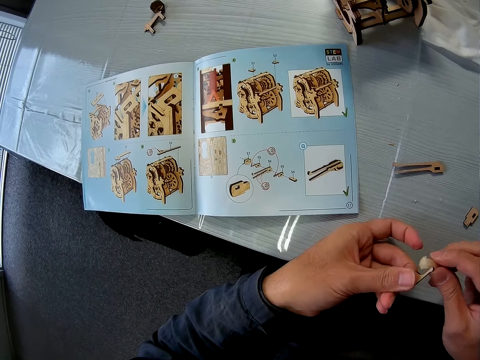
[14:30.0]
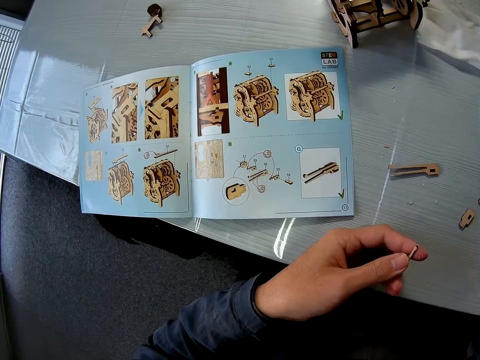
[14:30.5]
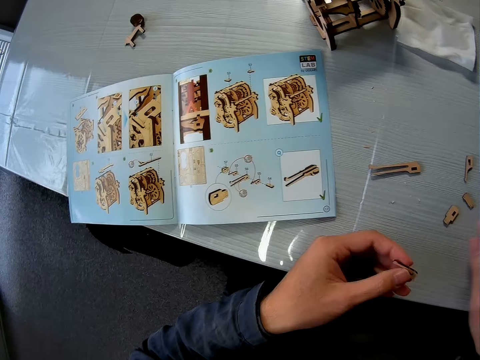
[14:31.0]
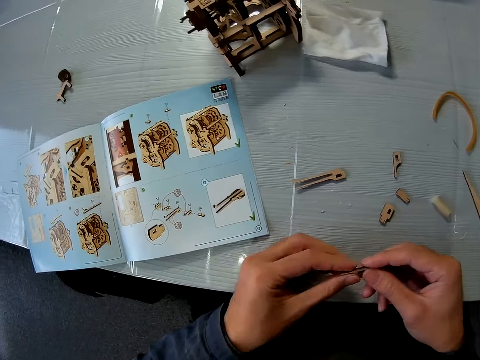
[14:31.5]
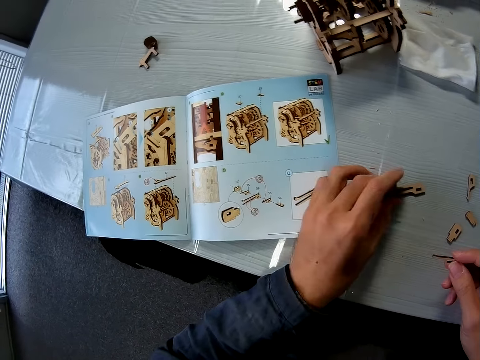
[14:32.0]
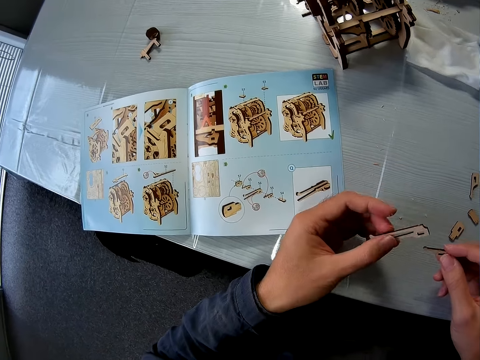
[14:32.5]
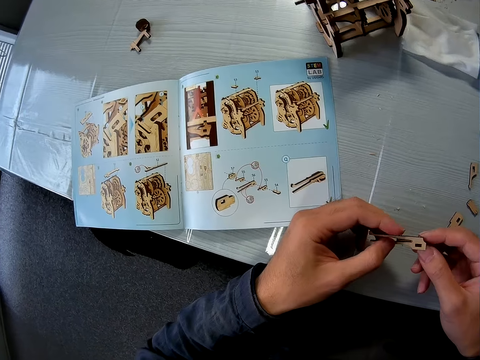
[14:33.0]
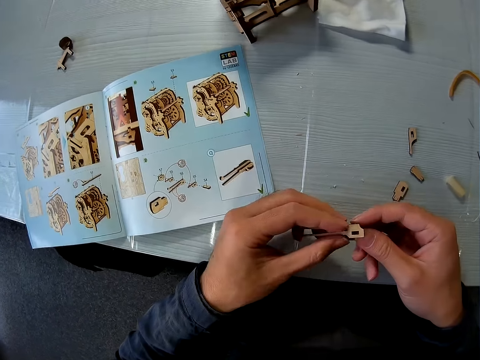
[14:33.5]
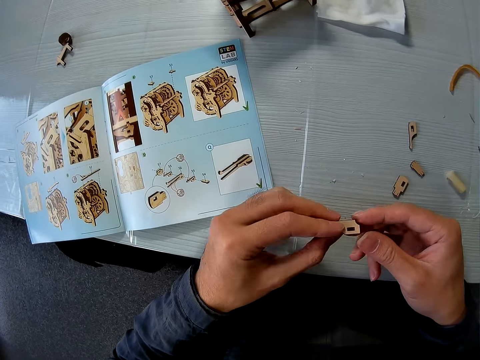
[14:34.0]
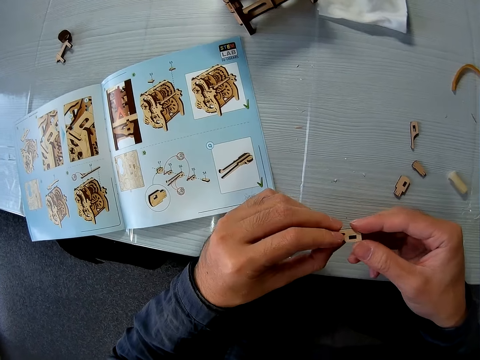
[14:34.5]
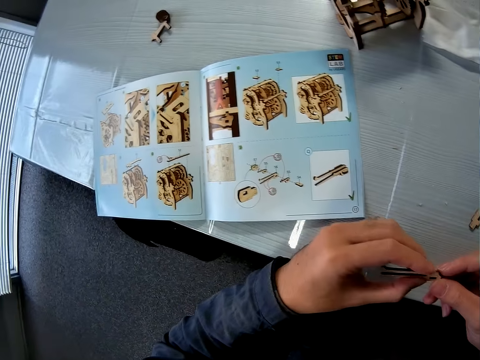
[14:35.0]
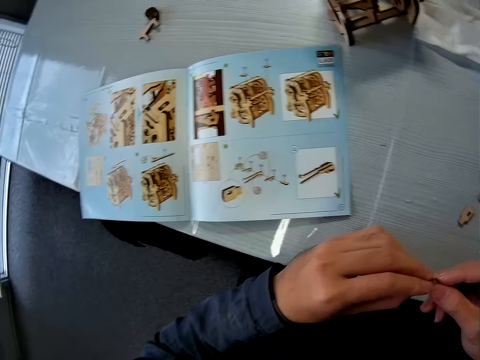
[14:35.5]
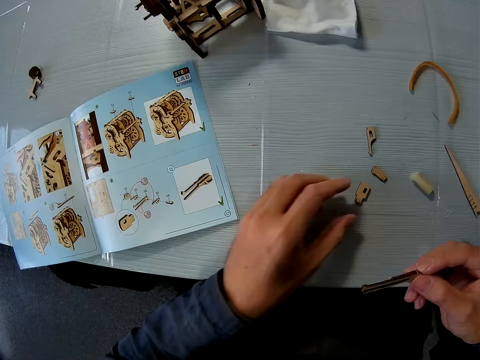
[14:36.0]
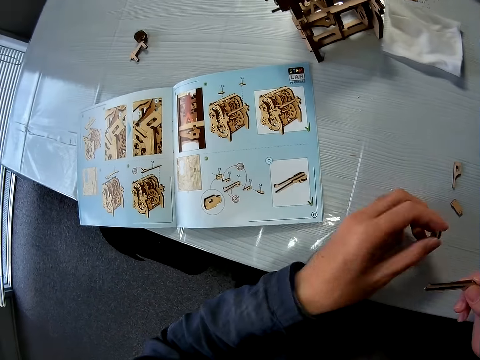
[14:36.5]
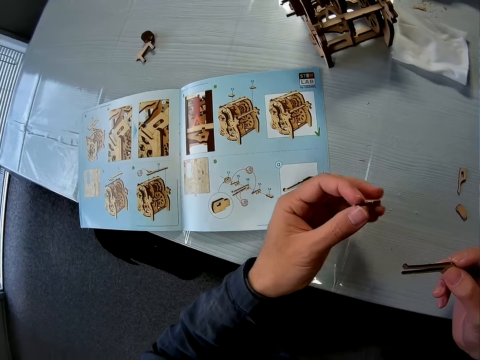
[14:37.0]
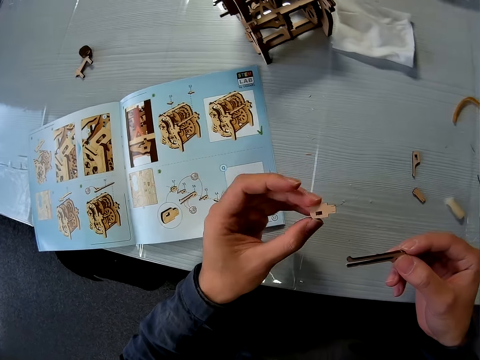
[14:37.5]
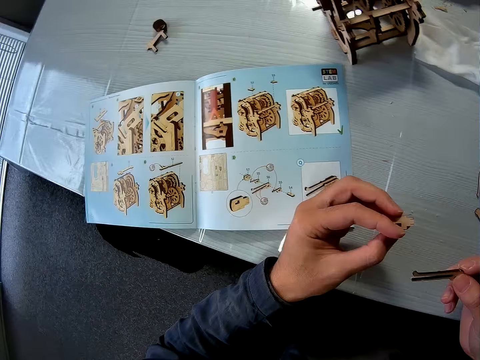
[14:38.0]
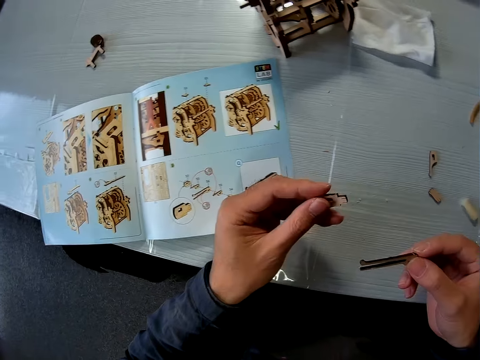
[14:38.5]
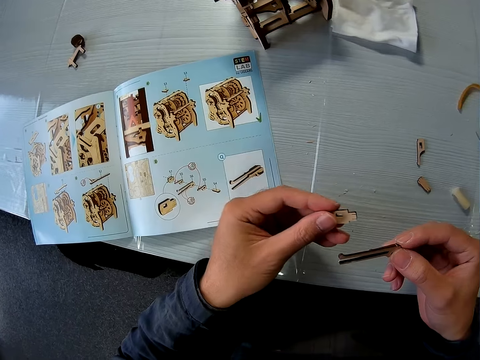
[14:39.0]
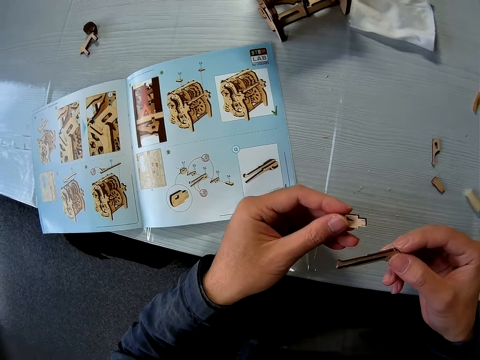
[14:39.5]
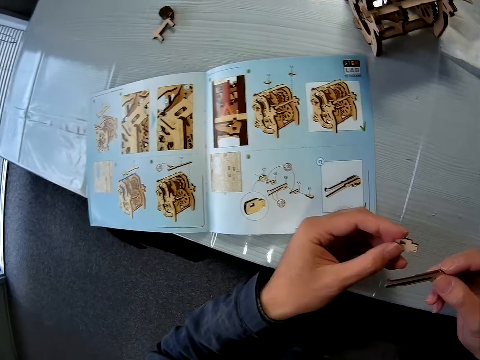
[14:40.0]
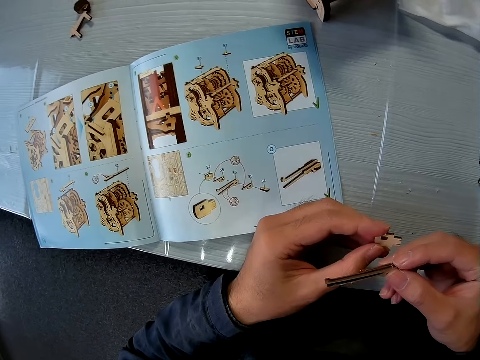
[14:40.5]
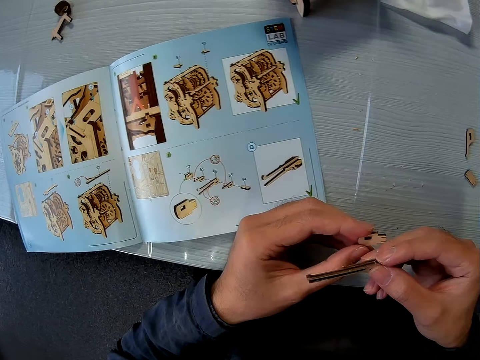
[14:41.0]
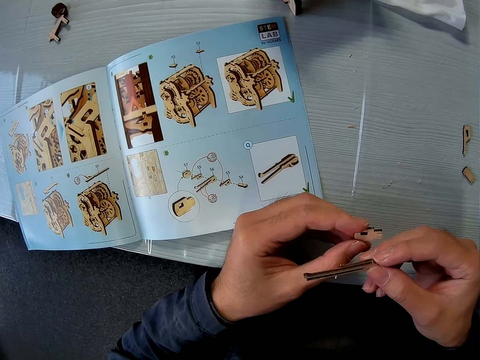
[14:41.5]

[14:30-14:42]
The camera wearer drops the solid glue on the table. They pick up the wood piece or model piece on the table. They assemble the model pieces. They pick up another model piece on the table.

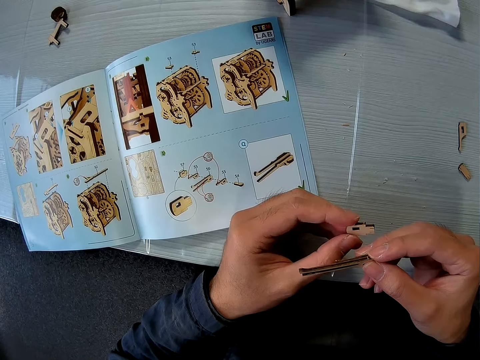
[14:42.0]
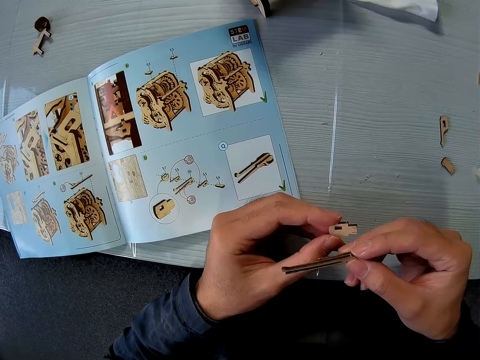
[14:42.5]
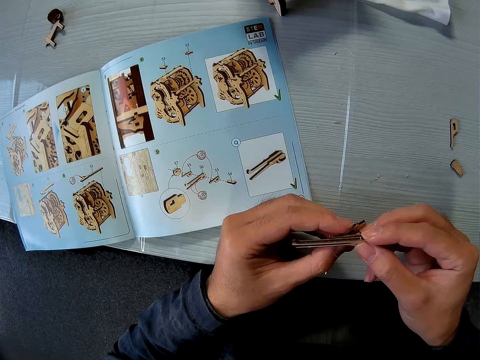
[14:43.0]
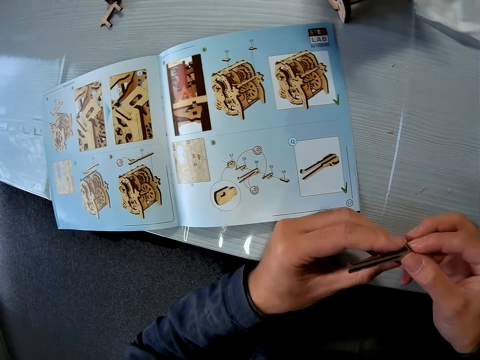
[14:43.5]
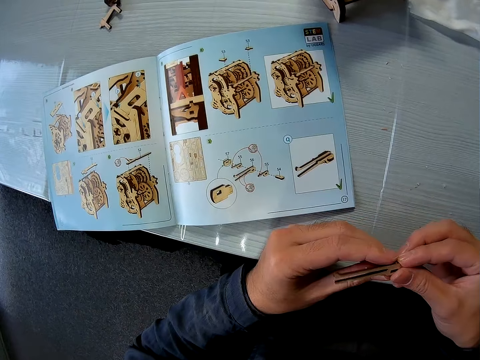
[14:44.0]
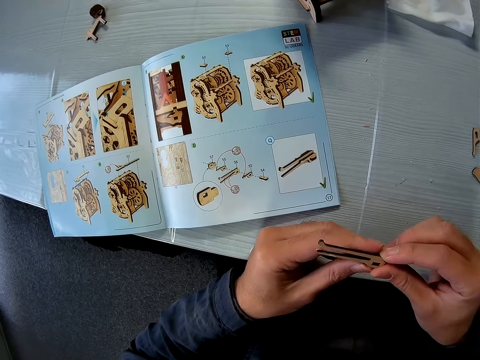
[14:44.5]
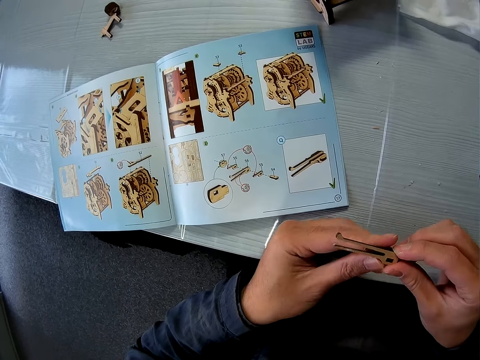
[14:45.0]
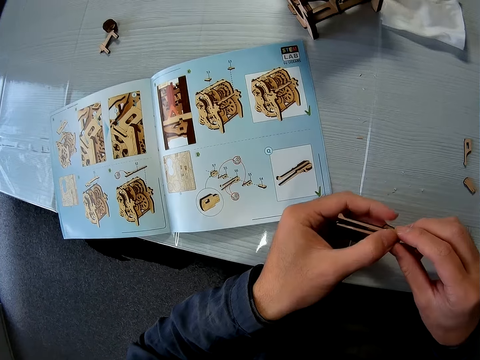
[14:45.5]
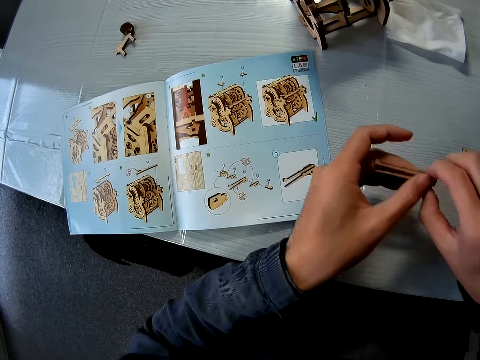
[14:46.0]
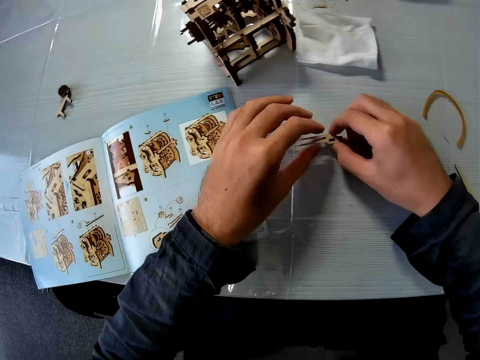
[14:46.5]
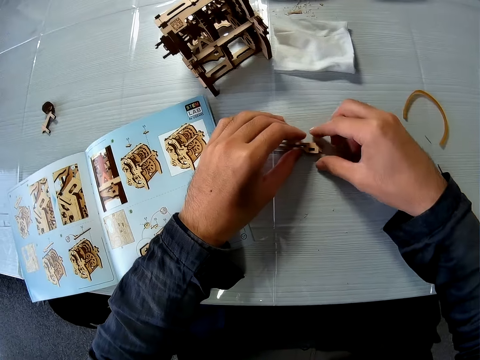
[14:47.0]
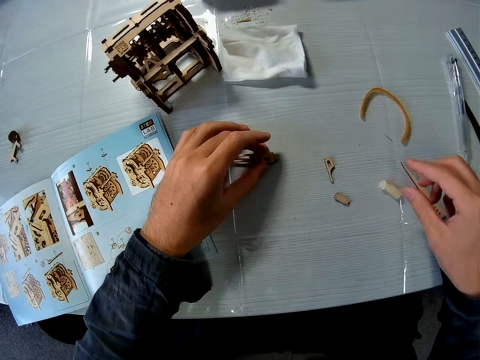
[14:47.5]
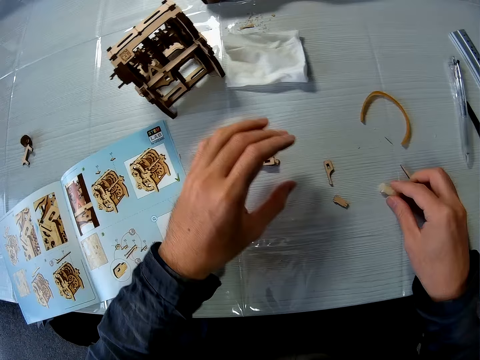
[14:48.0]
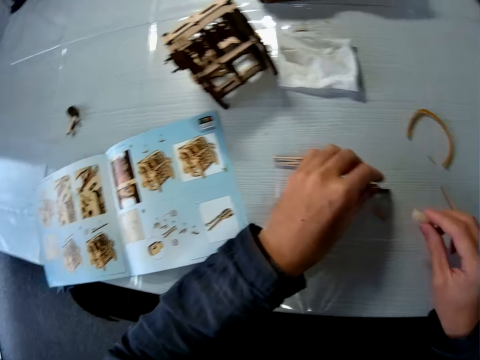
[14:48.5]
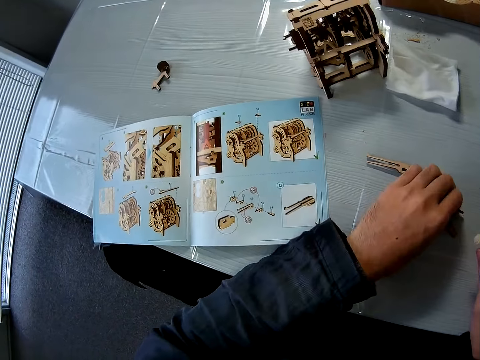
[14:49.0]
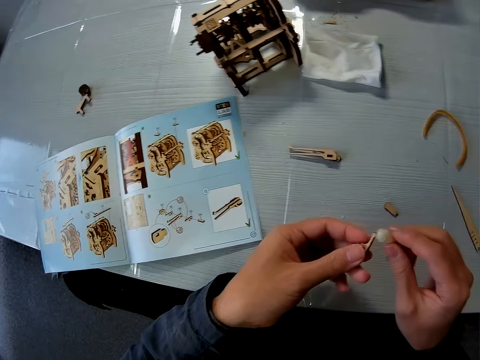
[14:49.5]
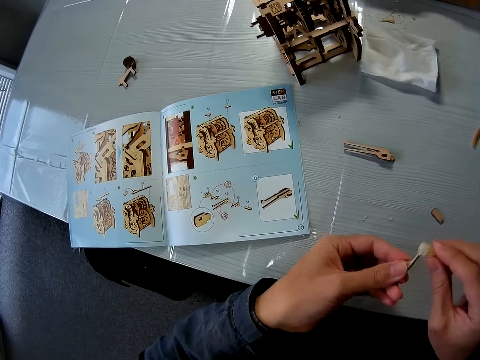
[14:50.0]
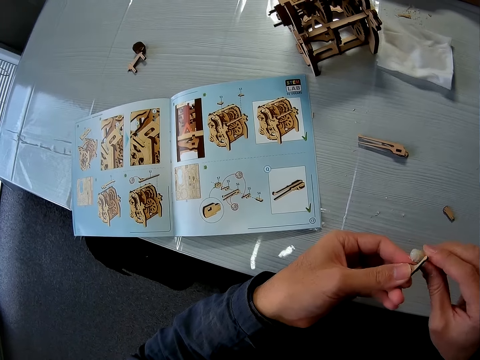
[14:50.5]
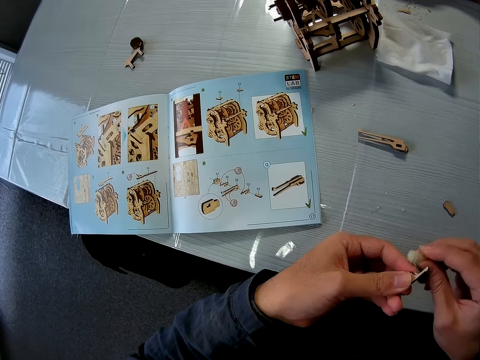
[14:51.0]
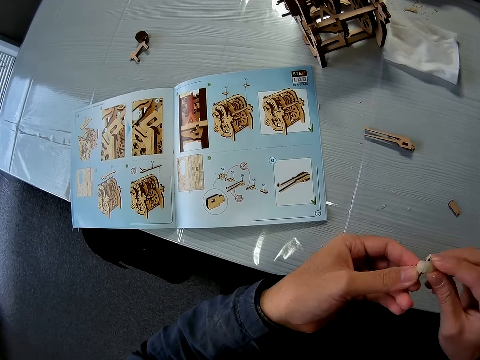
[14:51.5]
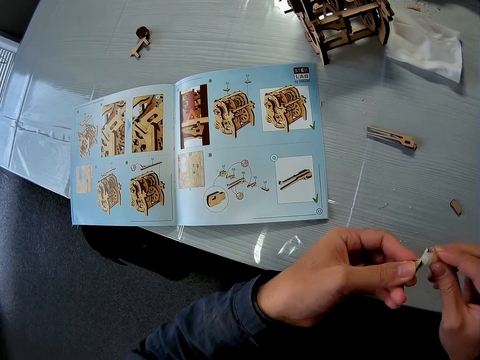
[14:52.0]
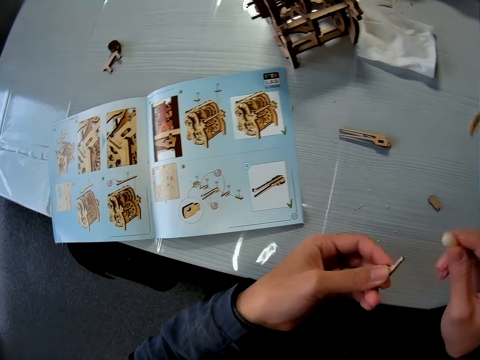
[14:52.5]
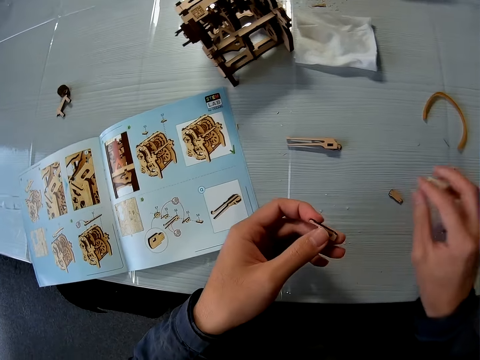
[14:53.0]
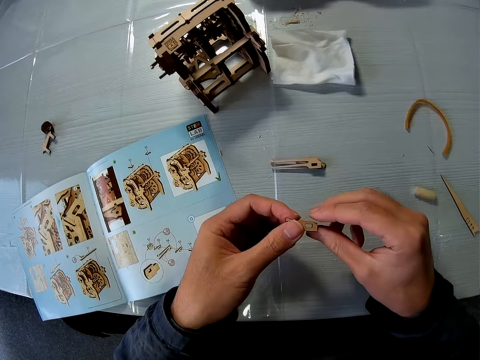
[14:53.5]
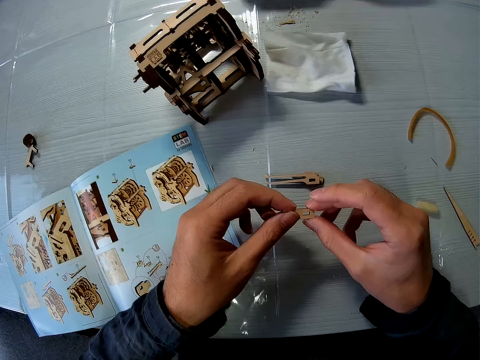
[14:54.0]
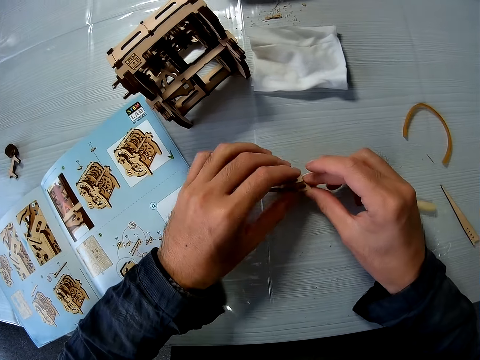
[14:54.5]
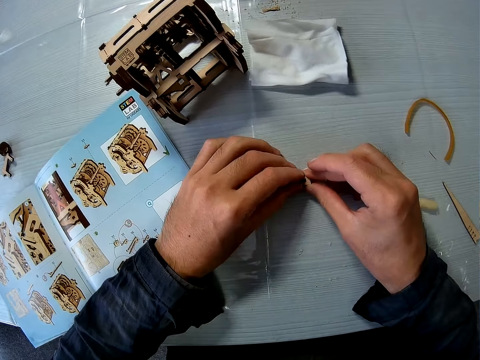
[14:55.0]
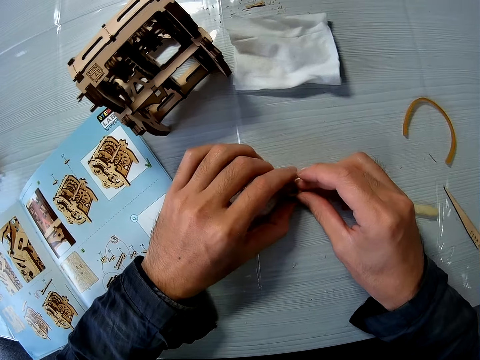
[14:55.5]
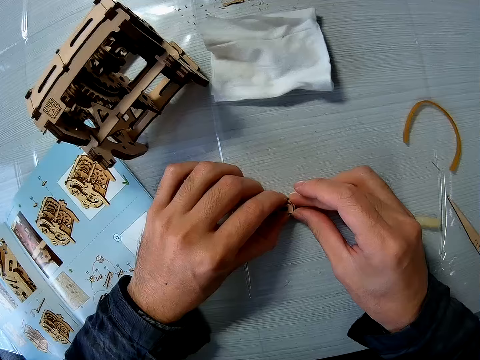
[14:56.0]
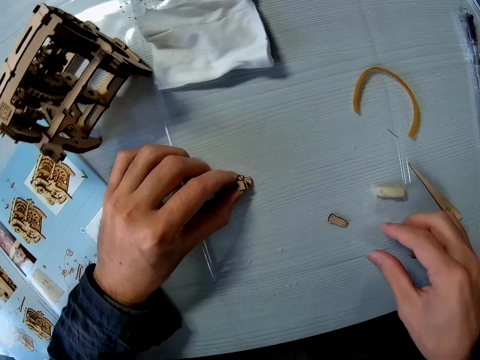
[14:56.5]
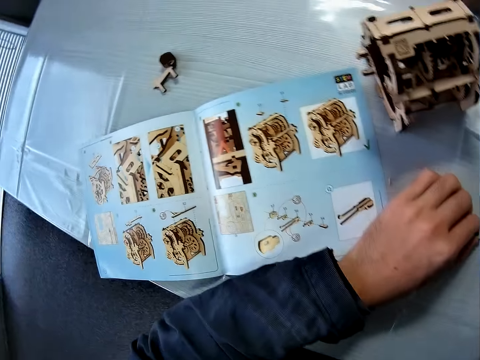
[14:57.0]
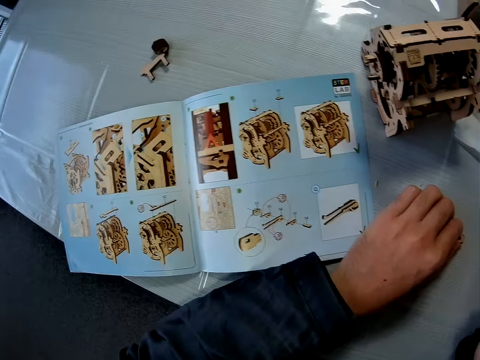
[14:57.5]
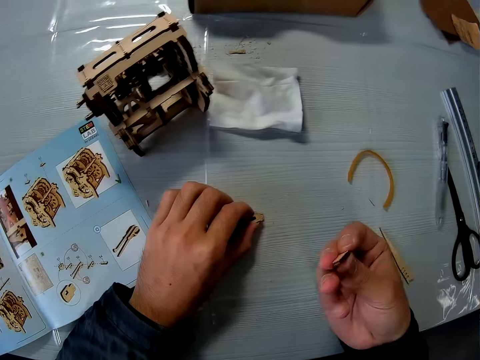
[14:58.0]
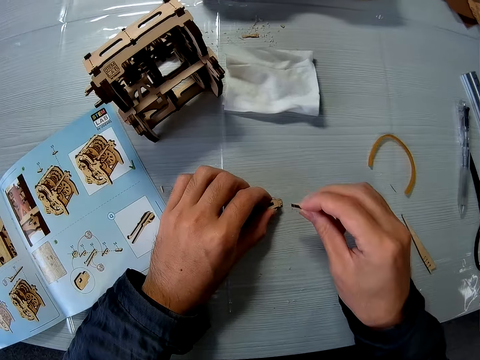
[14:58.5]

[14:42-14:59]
The camera wearer assembles the model pieces. They drop the wood pieces on the table. They pick up the solid glue on the table. They pick up a wood piece on the table and rub the solid glue on the wood piece. They drop the solid glue on the table. They place the wood piece on the wood pieces on the table. They assemble the model pieces. They pick up another wood piece on the table.
